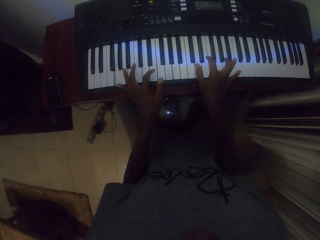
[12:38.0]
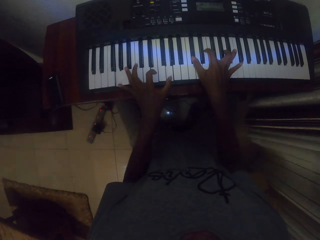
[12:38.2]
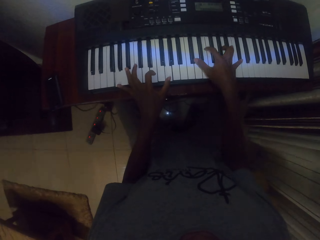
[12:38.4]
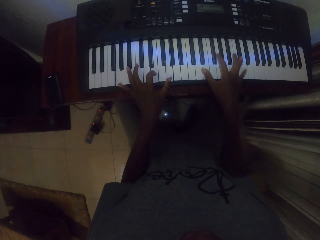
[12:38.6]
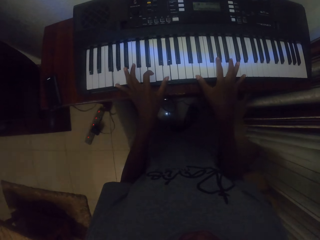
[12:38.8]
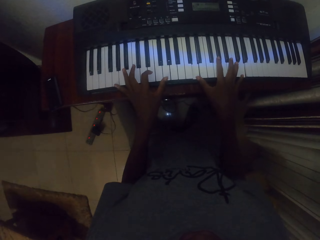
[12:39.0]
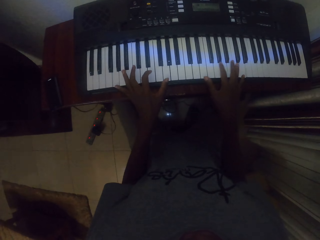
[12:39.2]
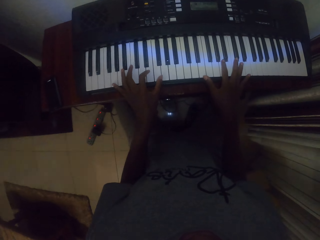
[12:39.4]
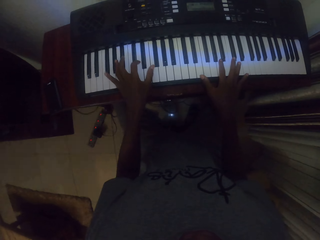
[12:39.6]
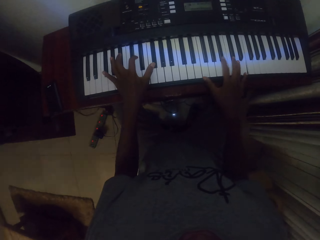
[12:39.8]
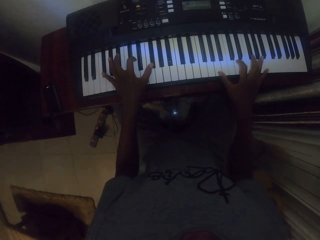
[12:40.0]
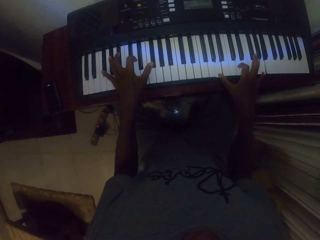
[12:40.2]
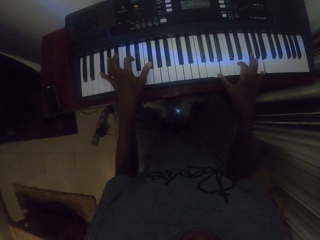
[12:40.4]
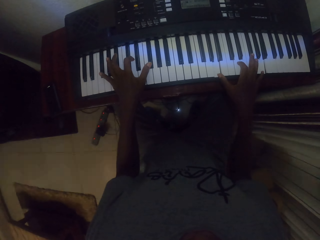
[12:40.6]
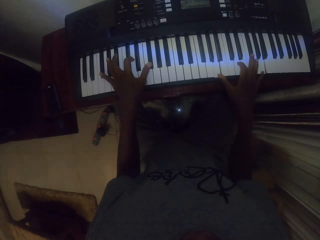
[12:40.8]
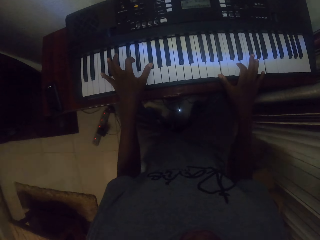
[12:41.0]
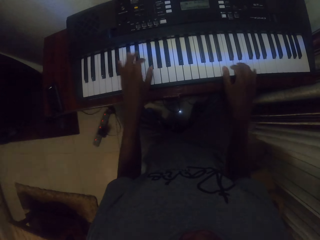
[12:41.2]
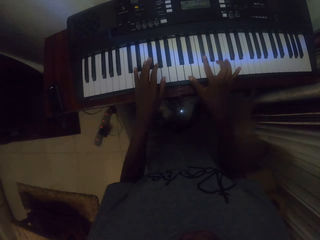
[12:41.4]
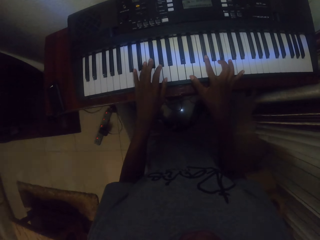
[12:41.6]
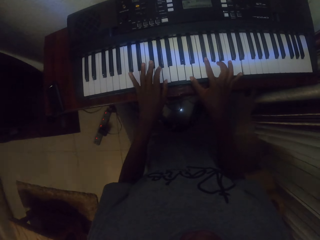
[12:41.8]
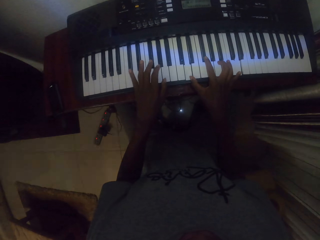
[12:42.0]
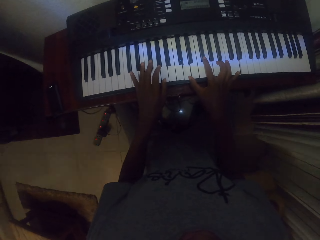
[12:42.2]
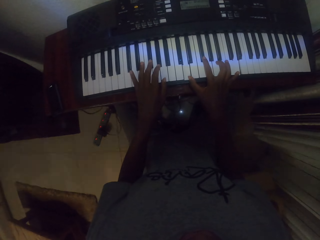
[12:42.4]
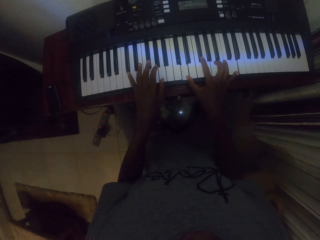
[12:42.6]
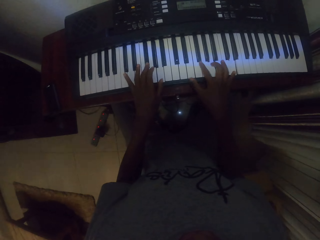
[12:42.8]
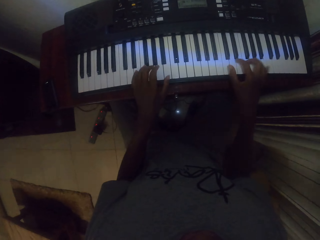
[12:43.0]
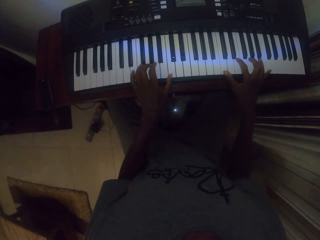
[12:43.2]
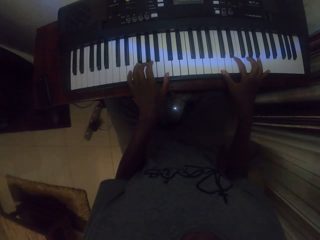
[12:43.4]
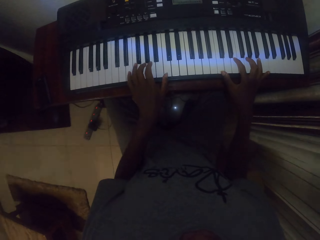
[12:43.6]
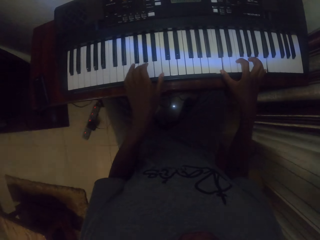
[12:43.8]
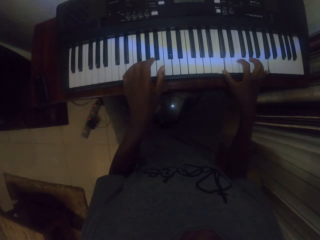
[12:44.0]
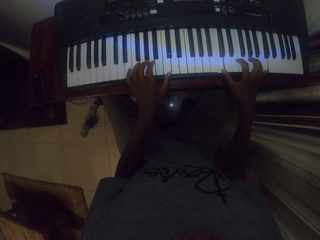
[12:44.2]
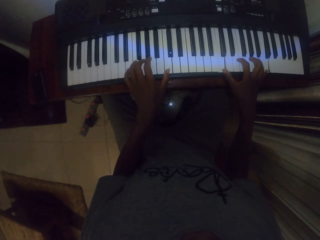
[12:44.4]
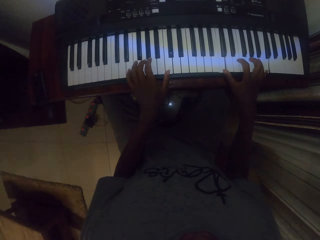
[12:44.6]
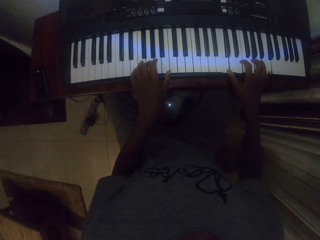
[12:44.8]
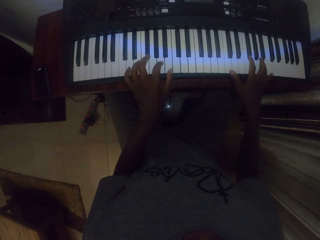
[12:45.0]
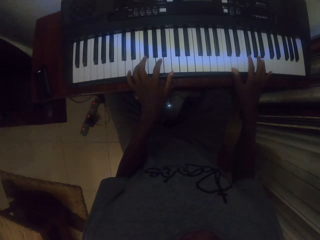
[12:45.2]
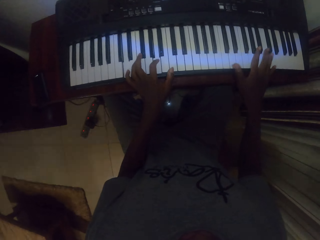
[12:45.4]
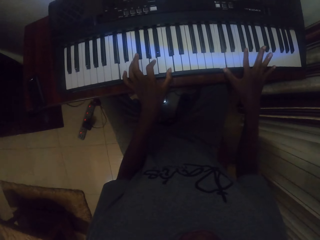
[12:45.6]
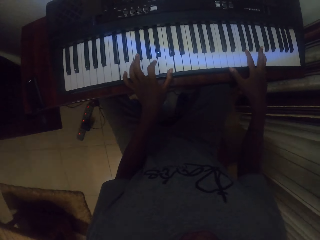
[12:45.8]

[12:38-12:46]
The camera wearer plays the piano with both hands. They play the piano with both hands repeatedly.

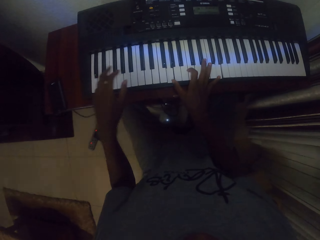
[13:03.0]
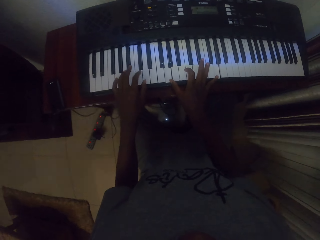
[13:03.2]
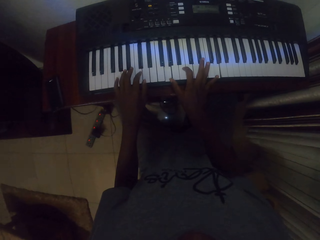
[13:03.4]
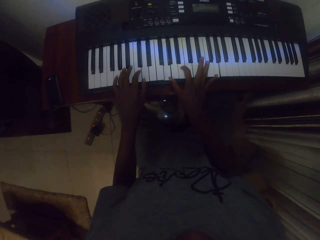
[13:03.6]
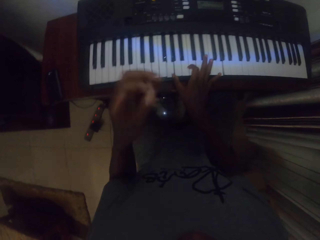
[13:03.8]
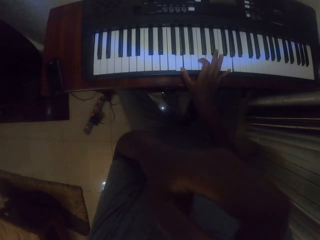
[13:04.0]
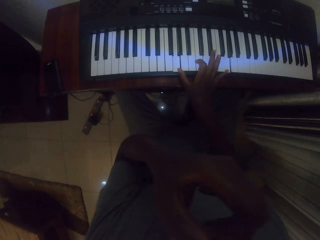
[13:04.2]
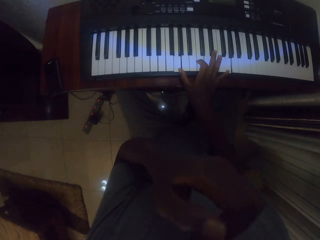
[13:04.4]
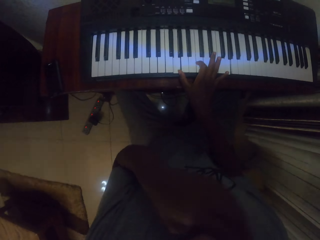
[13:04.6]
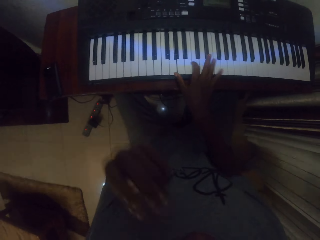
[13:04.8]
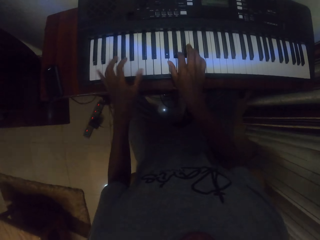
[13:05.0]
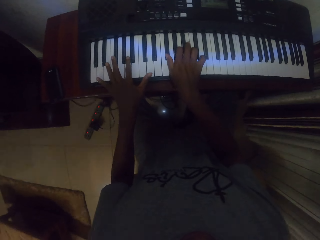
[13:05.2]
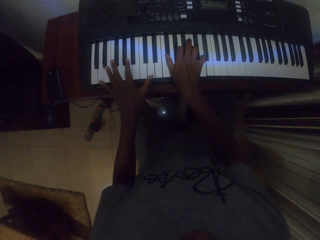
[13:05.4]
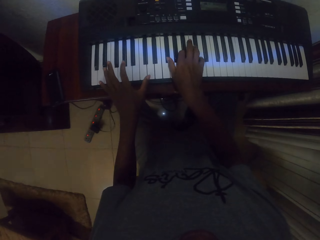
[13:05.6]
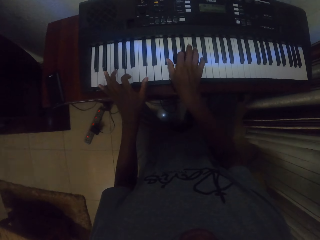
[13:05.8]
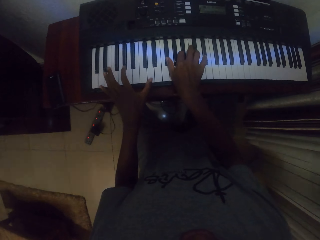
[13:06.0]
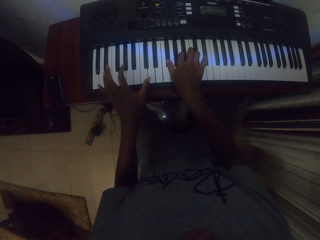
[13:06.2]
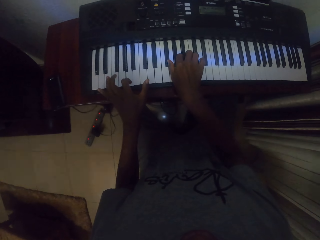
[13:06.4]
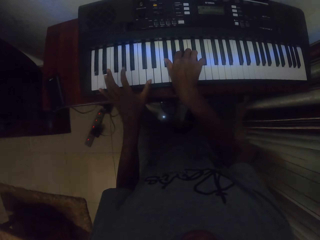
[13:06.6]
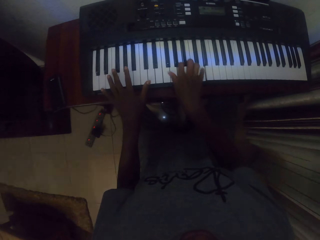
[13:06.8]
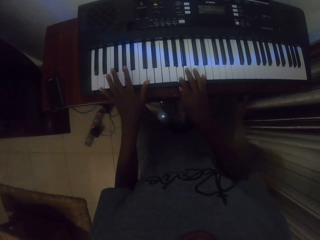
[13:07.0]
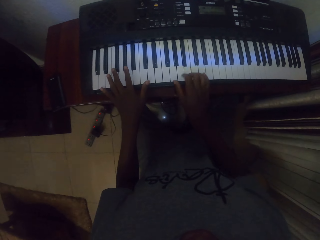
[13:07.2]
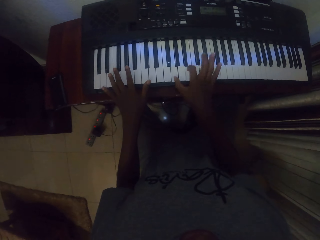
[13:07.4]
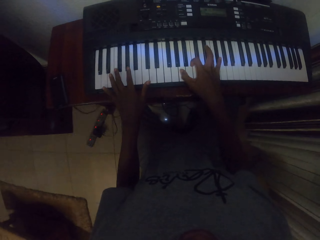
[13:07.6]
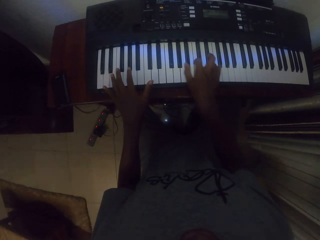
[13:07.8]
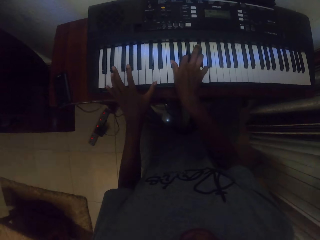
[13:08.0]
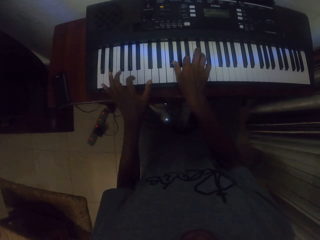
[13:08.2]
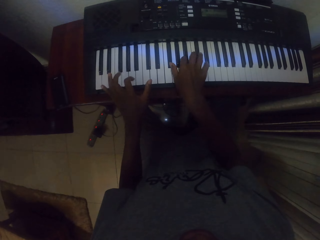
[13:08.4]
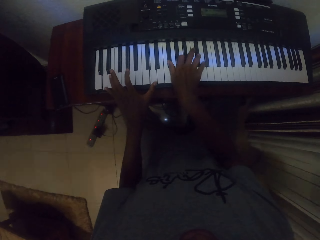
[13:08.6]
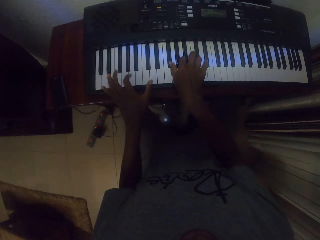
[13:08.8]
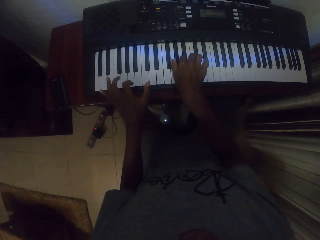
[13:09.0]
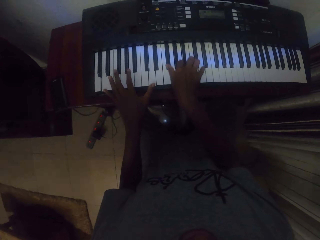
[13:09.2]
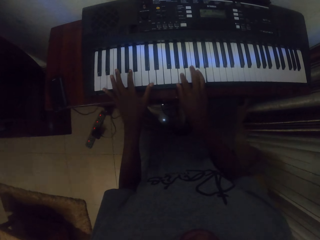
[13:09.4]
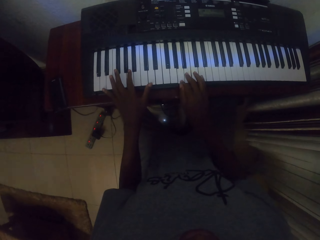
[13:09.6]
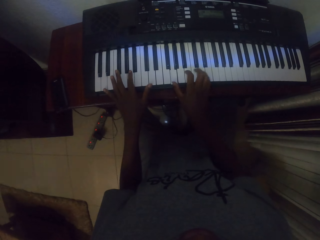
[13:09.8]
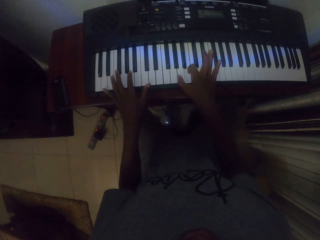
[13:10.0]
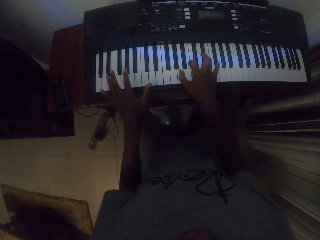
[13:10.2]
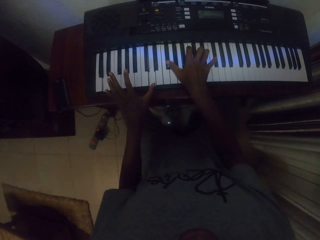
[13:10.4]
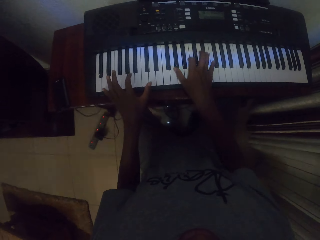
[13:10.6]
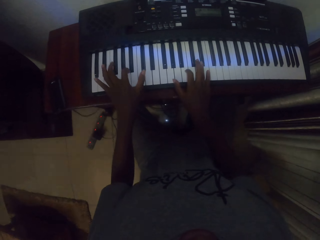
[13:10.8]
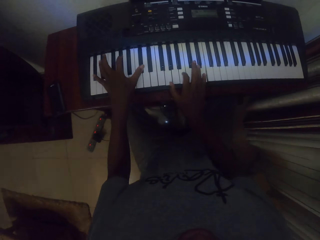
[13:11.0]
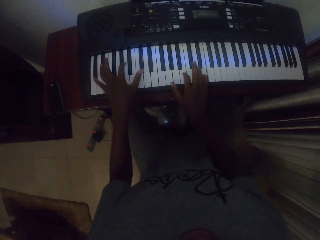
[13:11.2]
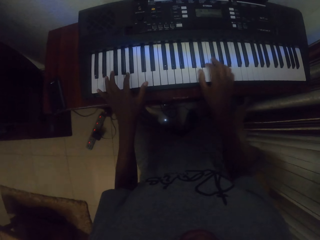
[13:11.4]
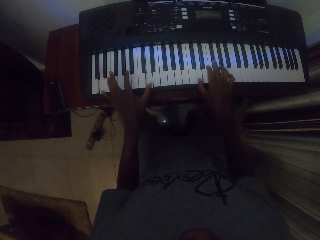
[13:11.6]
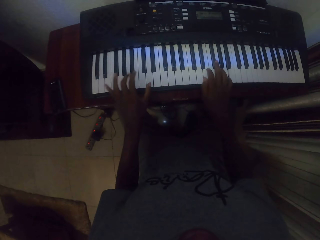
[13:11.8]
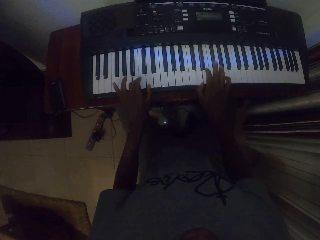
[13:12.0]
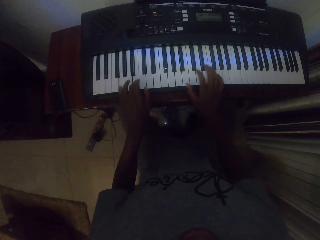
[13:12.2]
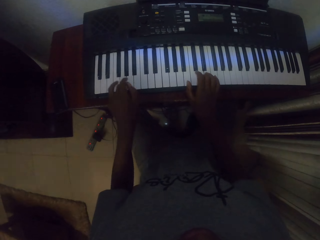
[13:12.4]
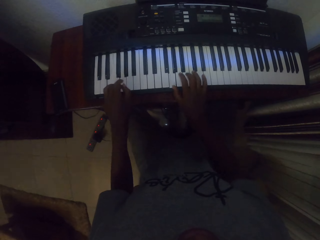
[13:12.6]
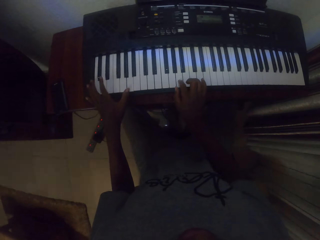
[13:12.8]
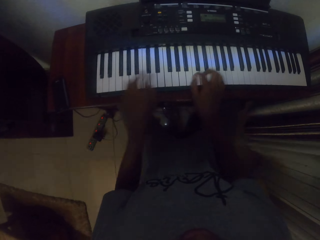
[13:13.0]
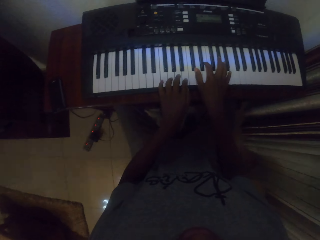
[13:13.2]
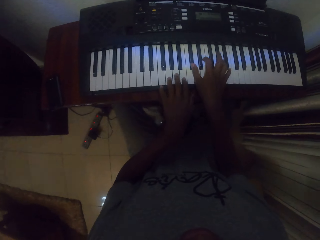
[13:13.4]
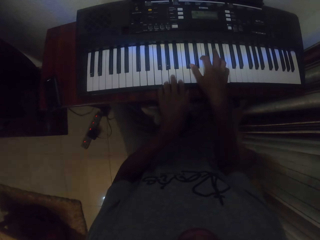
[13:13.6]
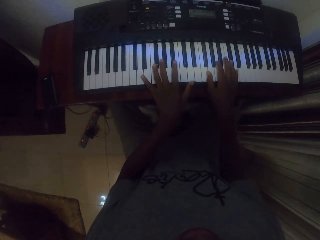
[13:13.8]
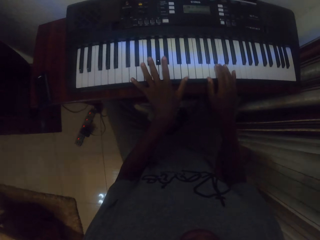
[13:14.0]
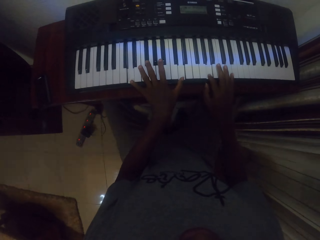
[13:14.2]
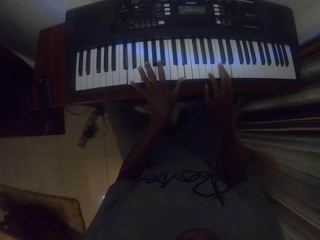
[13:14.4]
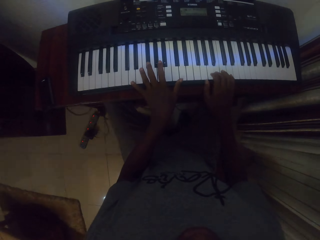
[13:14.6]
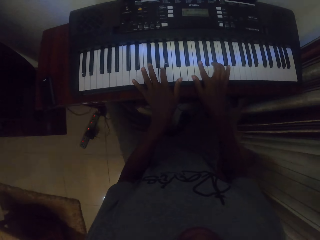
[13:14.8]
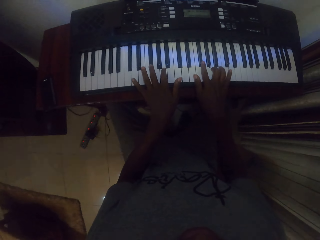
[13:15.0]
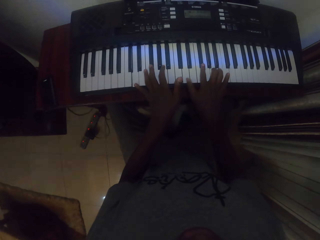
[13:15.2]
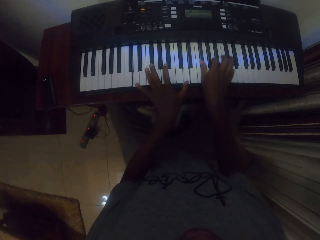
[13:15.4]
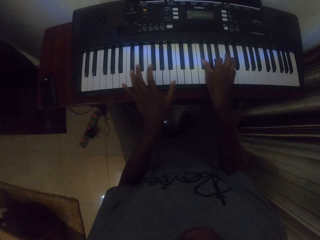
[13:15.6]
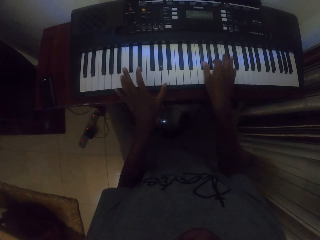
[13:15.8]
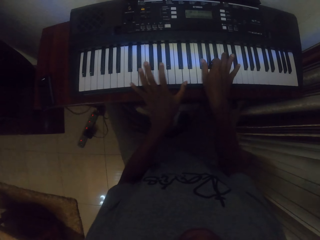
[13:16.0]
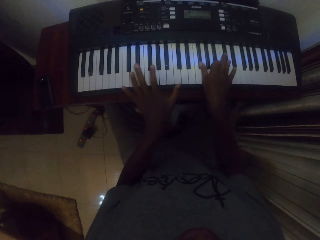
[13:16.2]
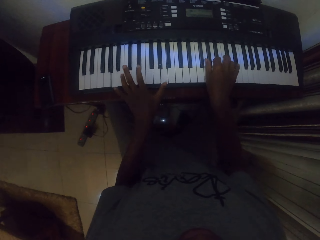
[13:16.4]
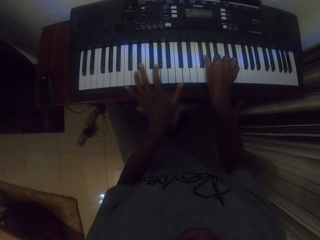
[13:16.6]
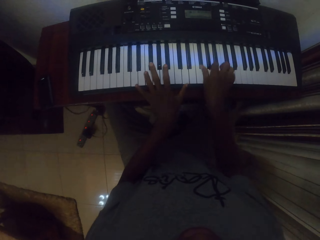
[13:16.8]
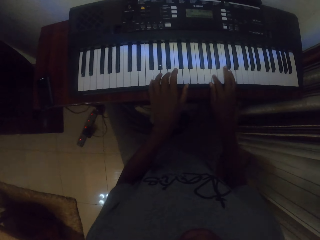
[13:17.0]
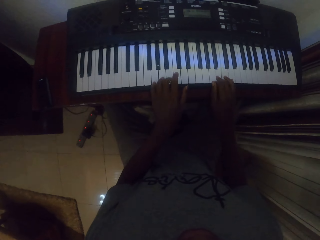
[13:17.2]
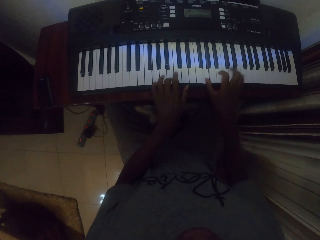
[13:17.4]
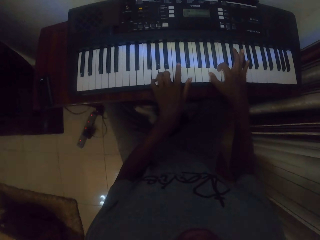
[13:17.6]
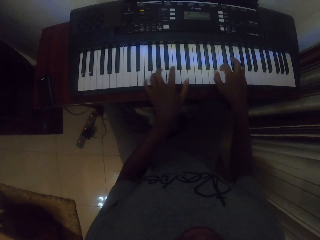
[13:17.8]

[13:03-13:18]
The camera wearer lifts the left hand. They put the hand down. They play the piano with both hands. They play the piano with both hands repeatedly.
